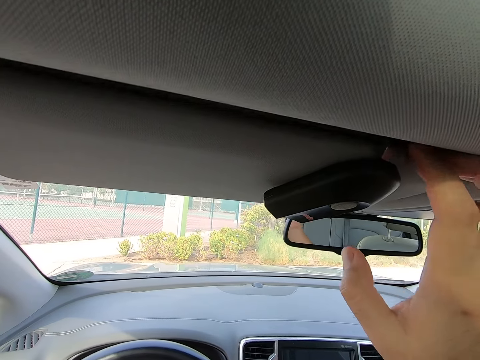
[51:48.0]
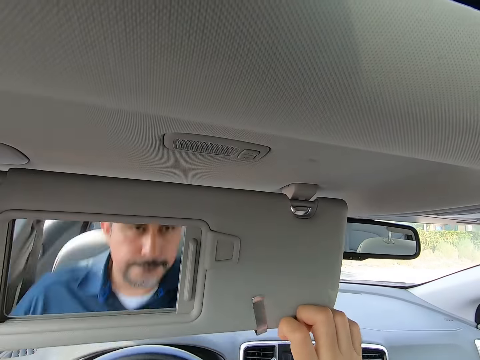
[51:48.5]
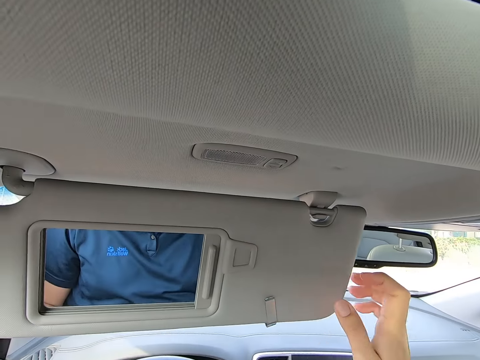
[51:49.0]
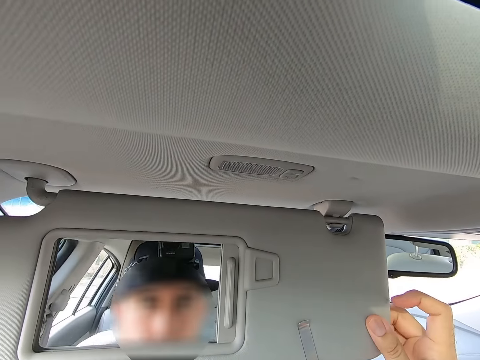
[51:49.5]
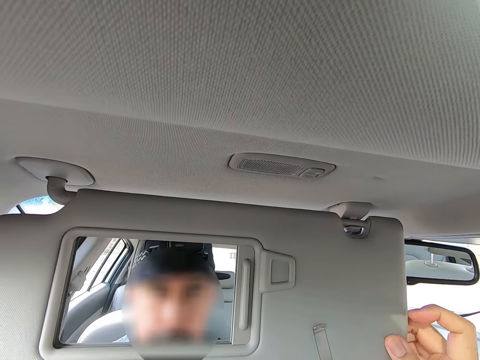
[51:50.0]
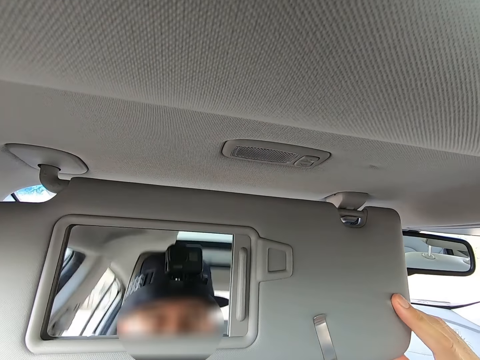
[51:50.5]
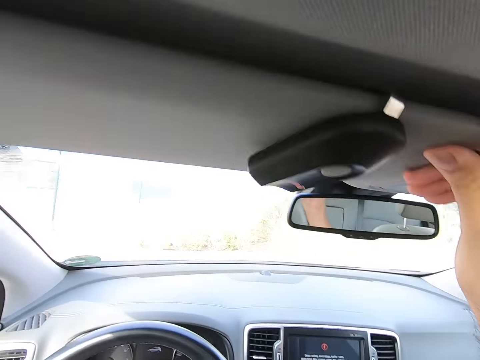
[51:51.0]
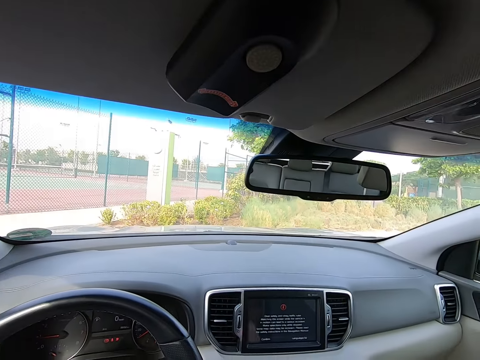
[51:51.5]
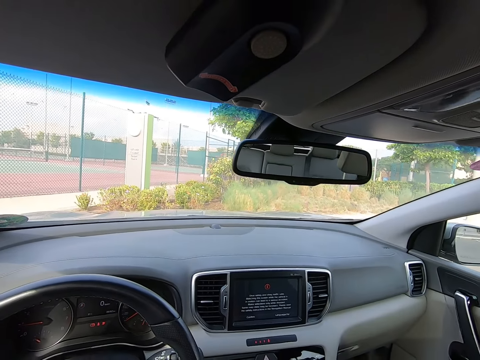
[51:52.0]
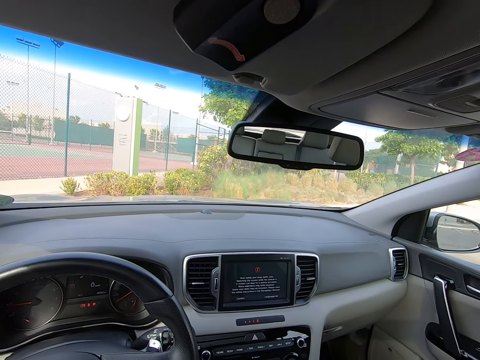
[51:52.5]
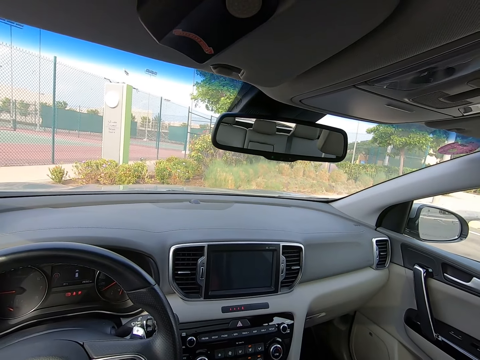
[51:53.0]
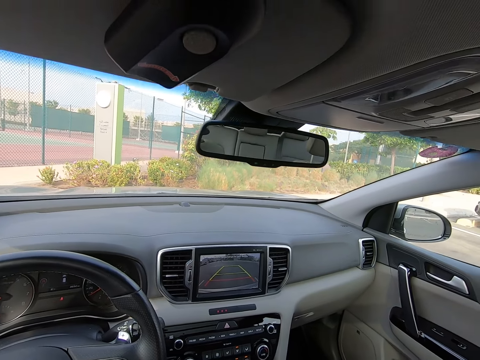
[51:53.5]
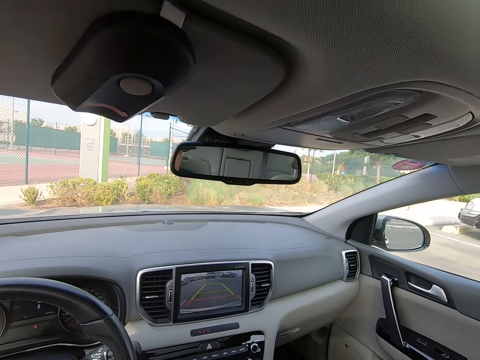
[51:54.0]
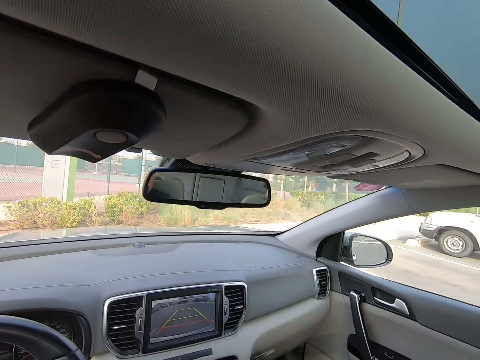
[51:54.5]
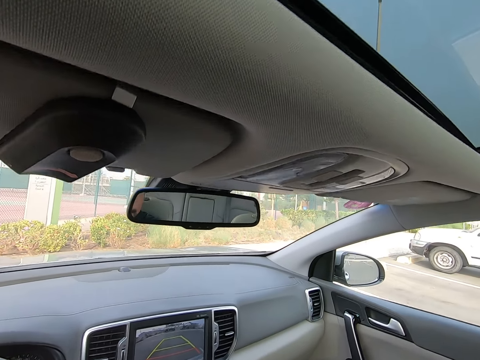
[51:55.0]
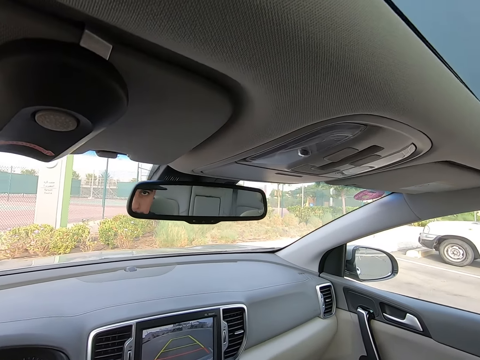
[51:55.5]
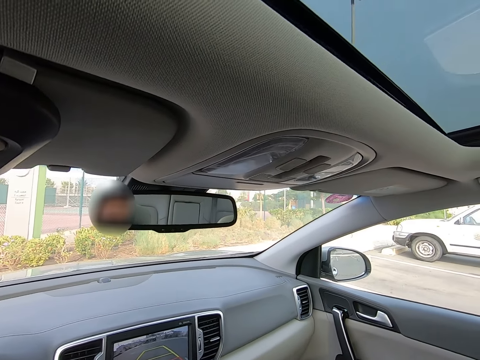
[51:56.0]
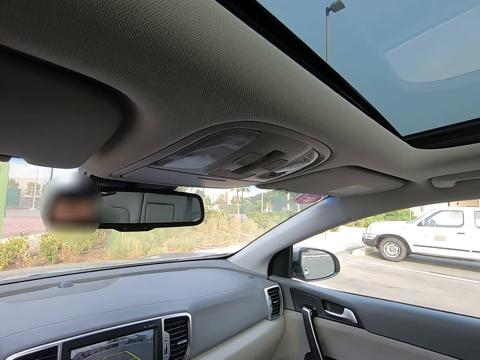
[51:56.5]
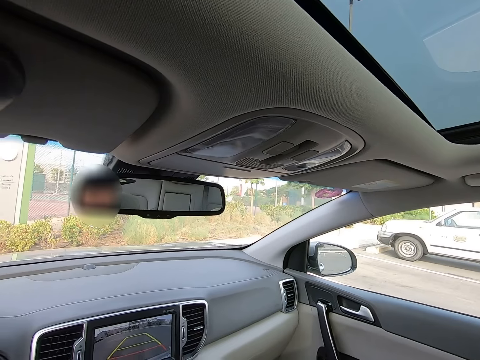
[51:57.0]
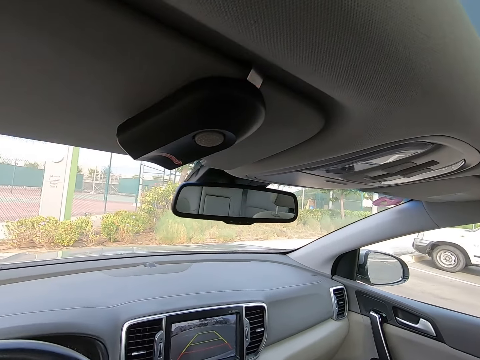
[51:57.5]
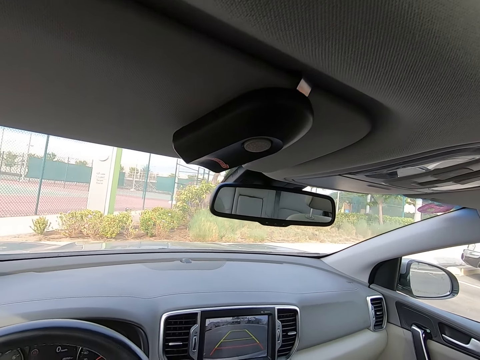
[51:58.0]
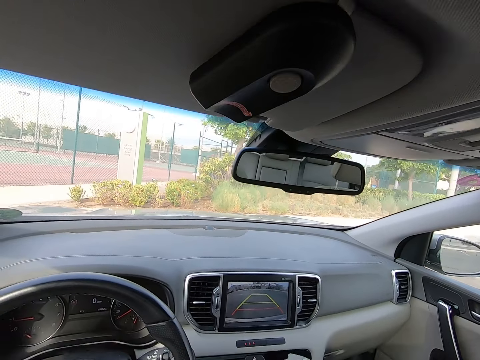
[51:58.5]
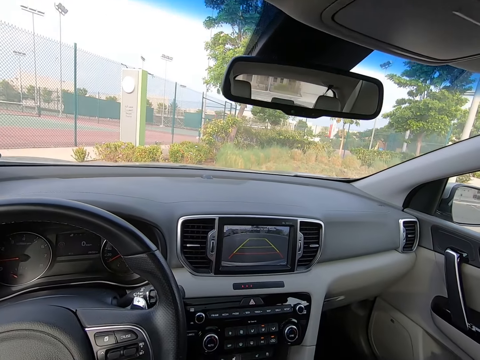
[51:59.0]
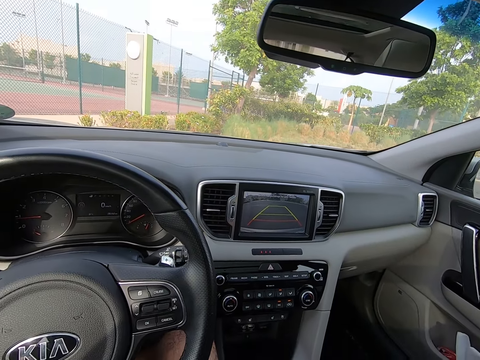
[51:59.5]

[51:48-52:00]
The camera wearer lowers the car sun visor. They look in the mirror. They return the car sun visor to its position.

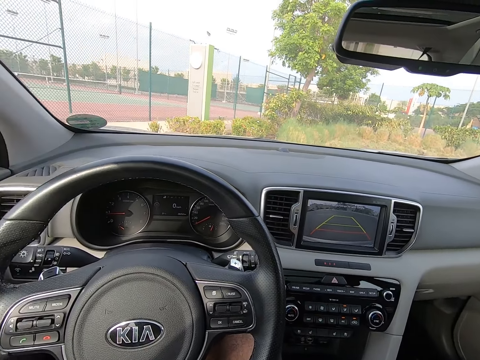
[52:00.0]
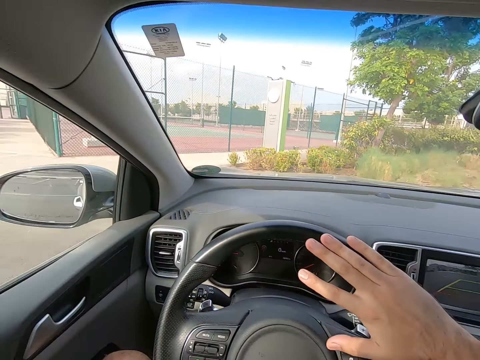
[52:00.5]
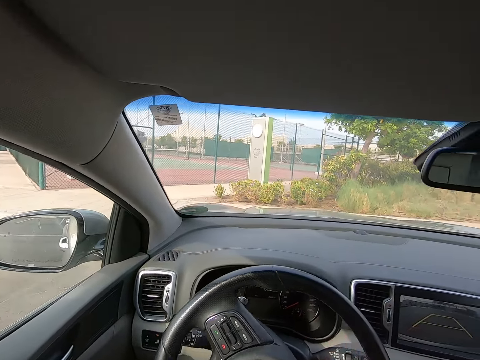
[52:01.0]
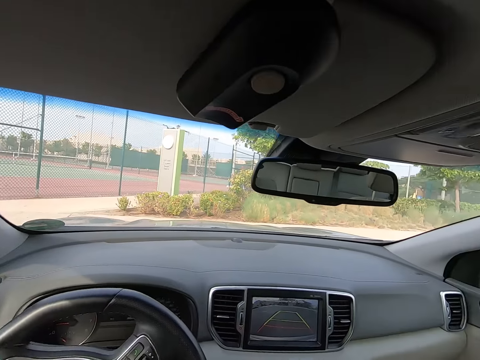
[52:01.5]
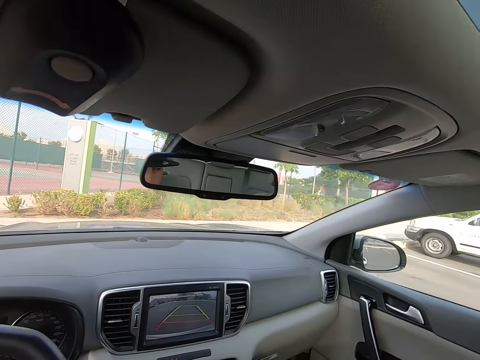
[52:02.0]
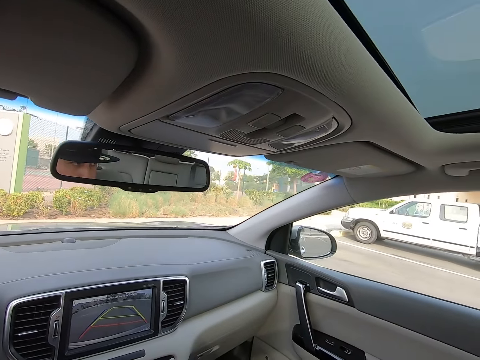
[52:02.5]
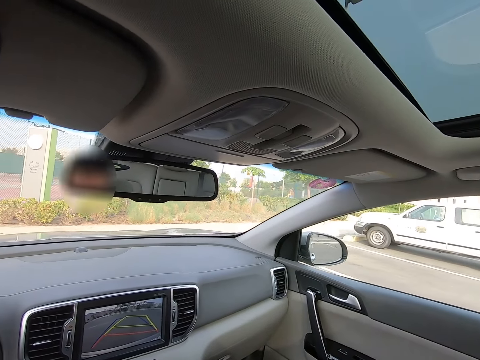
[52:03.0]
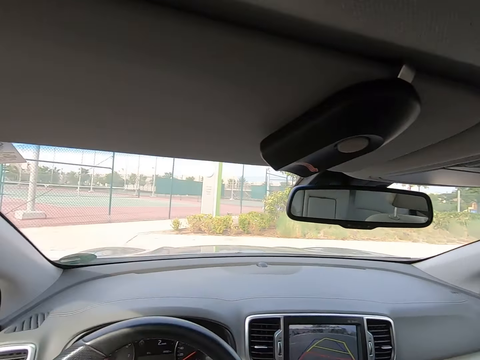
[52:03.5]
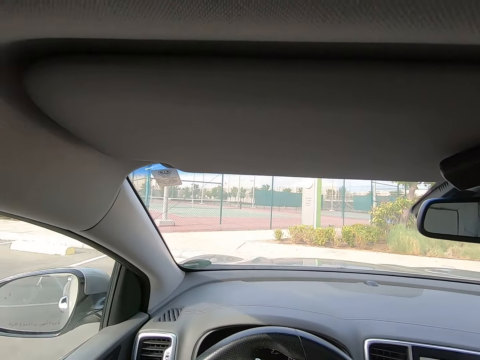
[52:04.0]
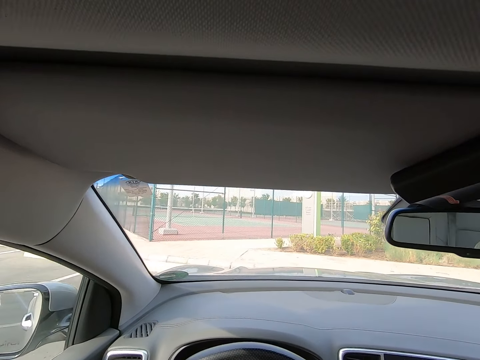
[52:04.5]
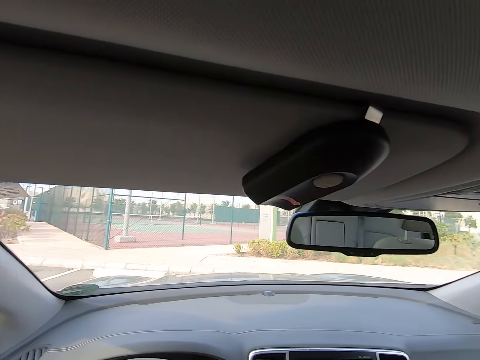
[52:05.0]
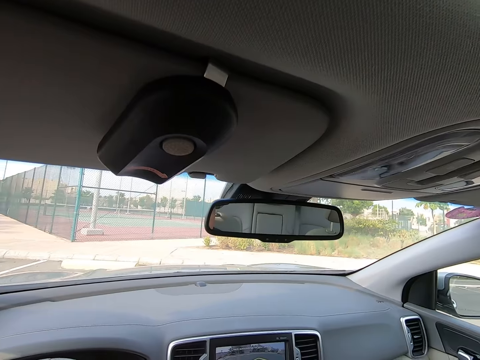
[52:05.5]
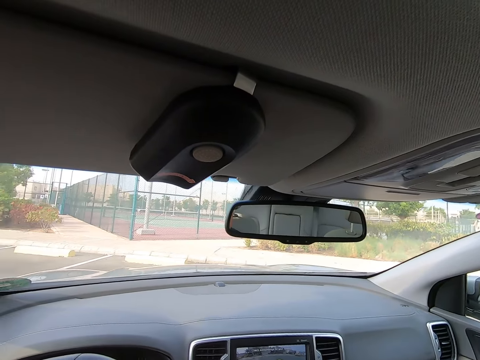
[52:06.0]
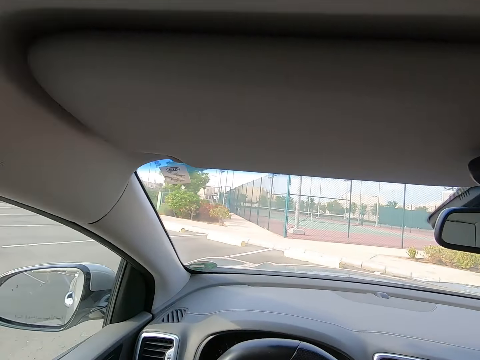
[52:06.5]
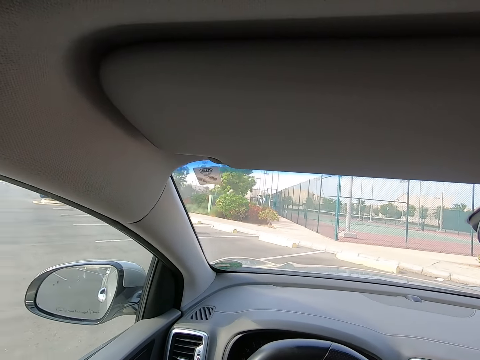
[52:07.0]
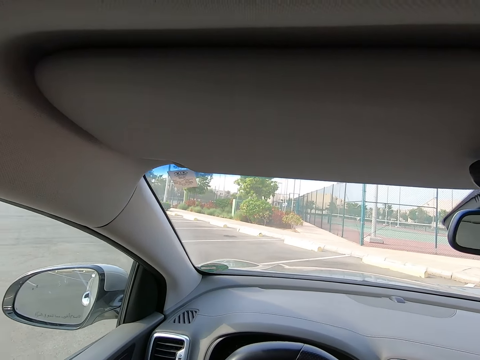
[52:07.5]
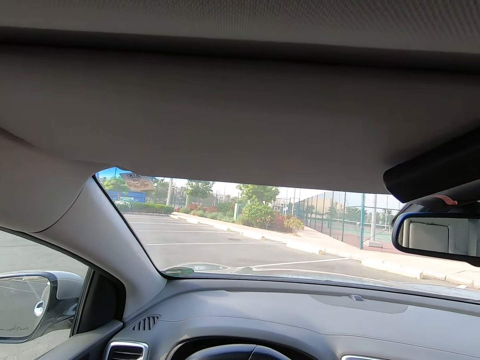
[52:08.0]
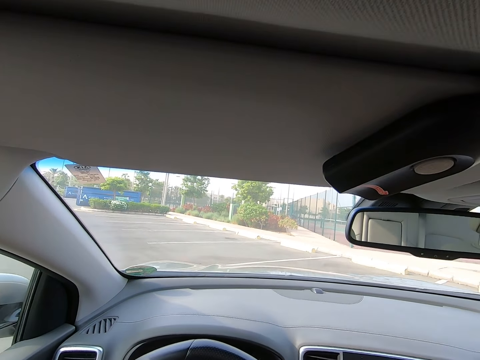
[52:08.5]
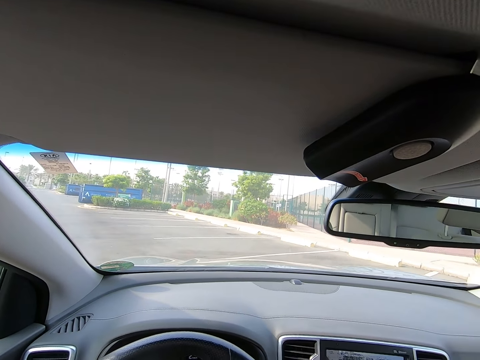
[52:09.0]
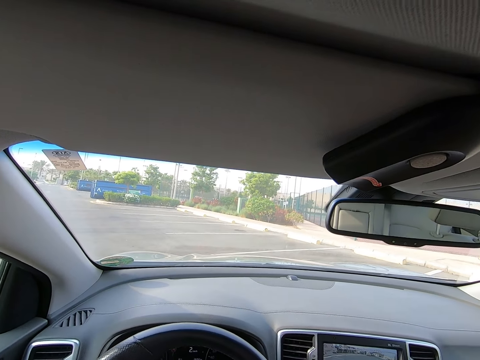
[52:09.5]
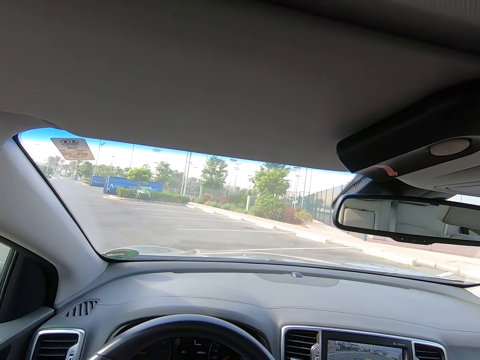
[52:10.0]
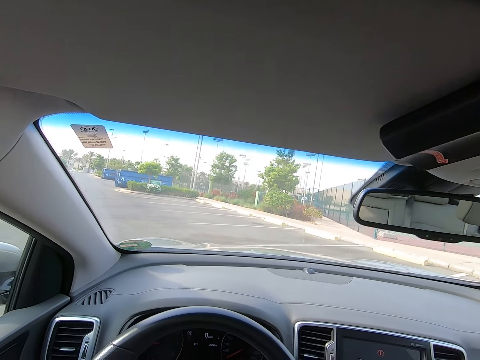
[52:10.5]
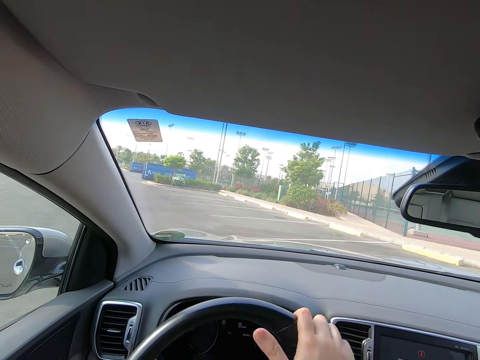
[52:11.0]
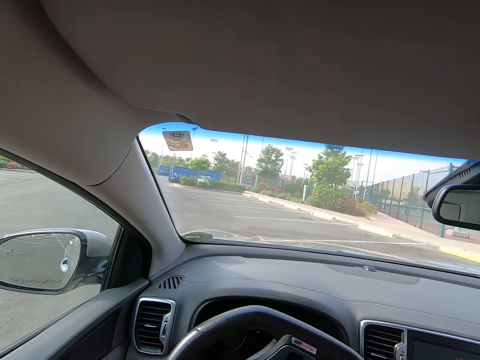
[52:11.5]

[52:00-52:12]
The camera wearer drives the car.

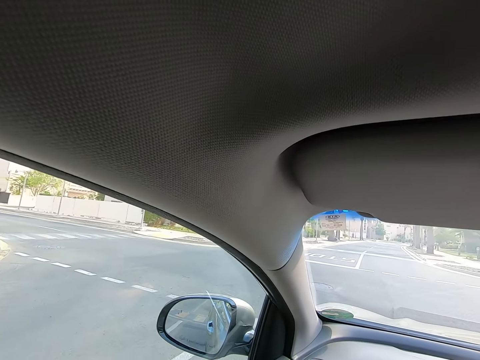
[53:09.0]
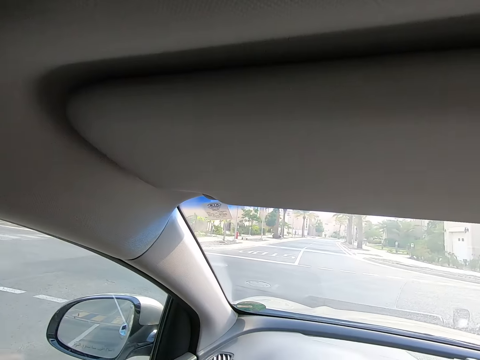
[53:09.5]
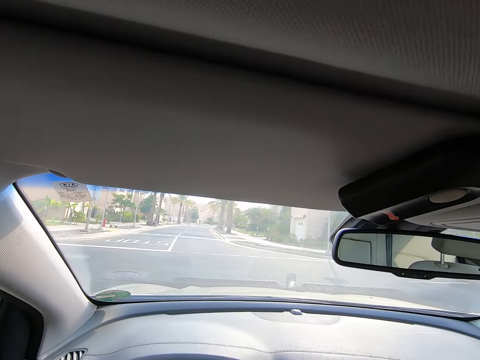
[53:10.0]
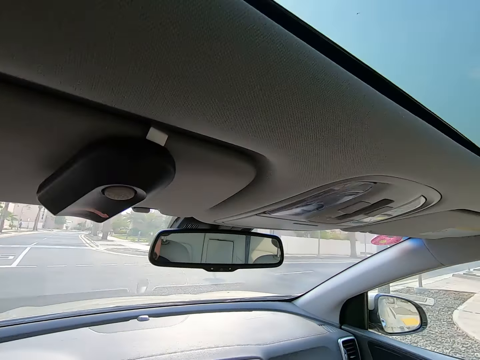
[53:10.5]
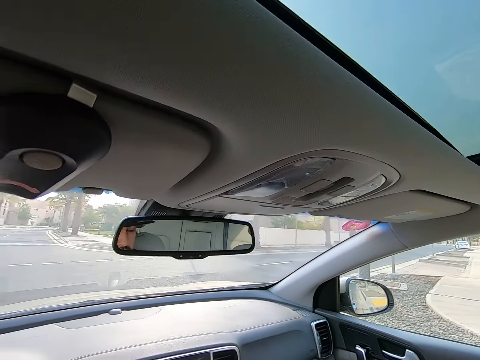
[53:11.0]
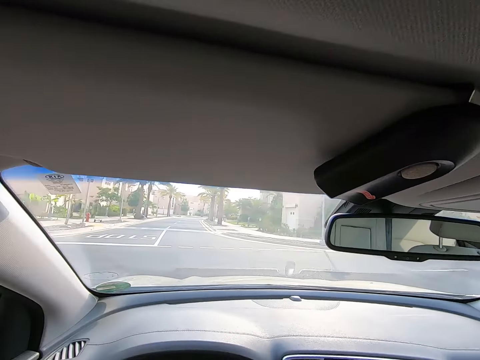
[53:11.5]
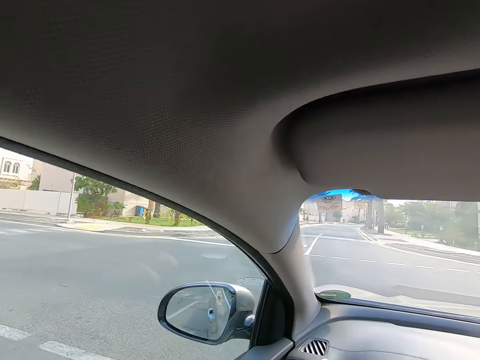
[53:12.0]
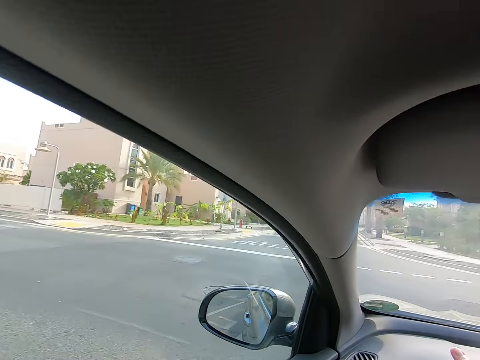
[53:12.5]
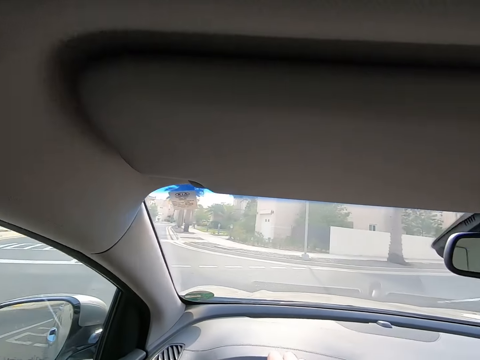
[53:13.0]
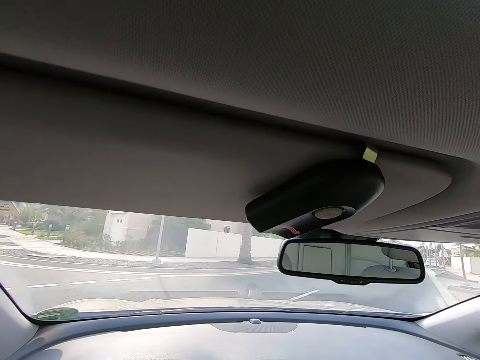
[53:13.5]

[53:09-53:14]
The camera wearer looks around.
